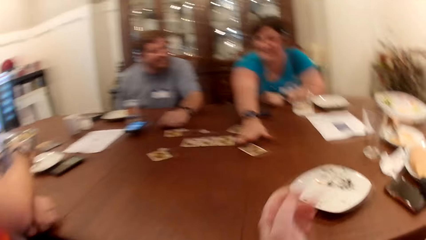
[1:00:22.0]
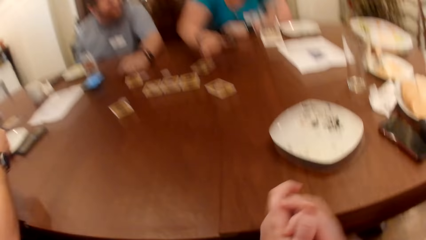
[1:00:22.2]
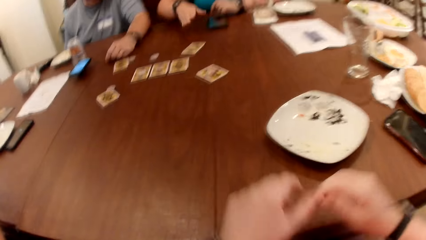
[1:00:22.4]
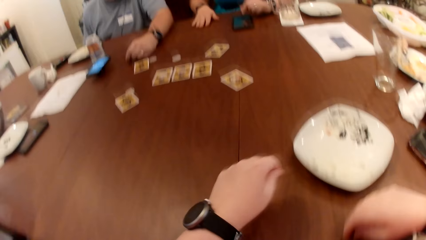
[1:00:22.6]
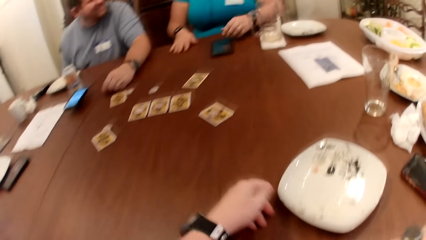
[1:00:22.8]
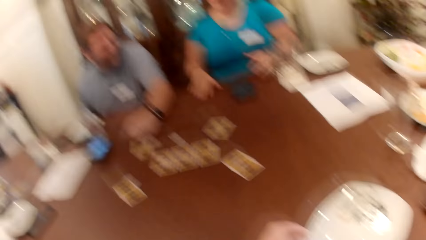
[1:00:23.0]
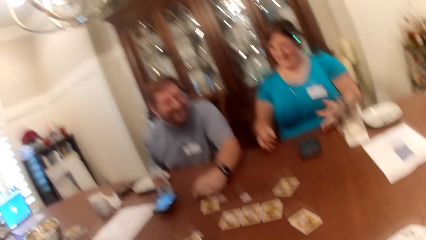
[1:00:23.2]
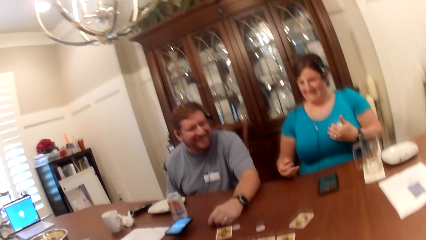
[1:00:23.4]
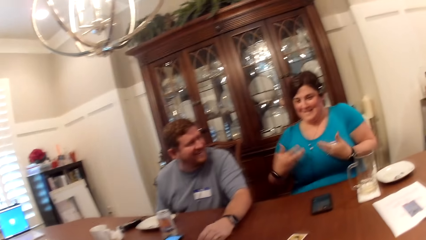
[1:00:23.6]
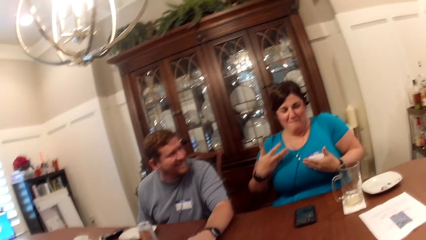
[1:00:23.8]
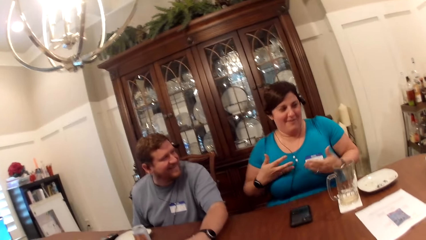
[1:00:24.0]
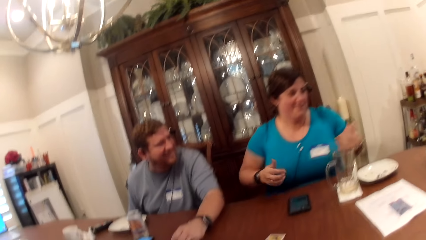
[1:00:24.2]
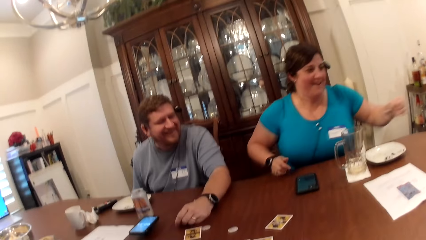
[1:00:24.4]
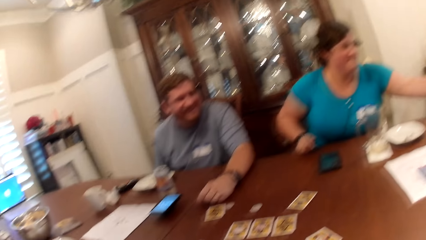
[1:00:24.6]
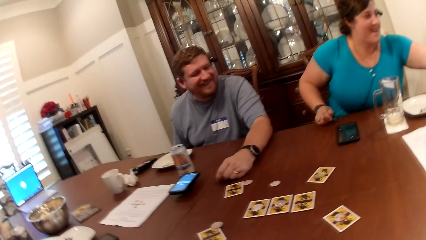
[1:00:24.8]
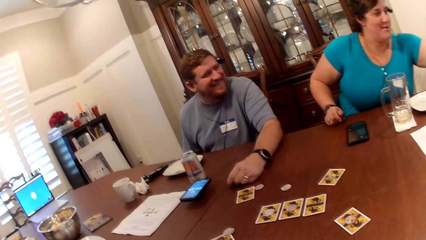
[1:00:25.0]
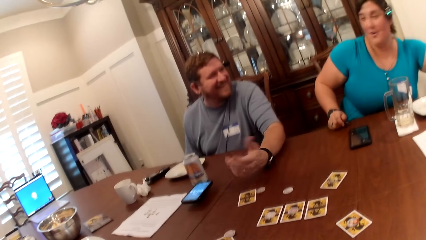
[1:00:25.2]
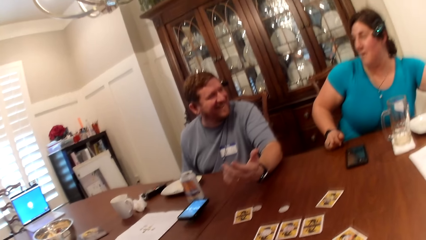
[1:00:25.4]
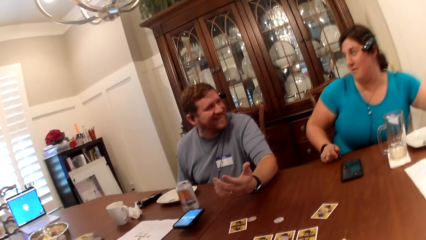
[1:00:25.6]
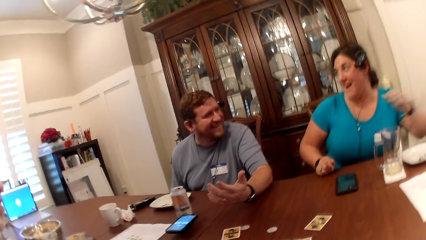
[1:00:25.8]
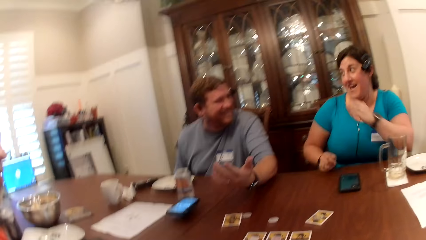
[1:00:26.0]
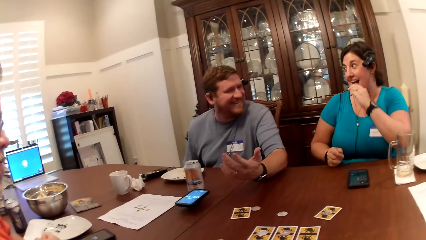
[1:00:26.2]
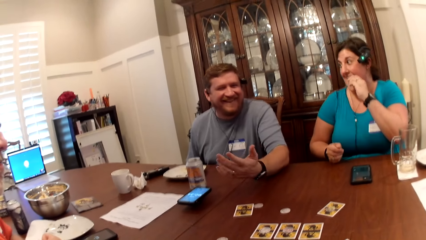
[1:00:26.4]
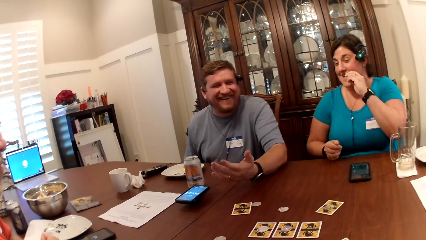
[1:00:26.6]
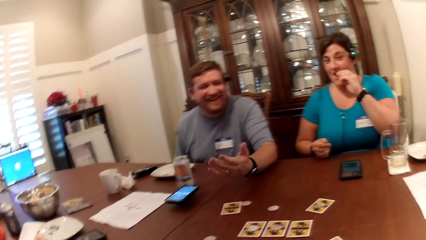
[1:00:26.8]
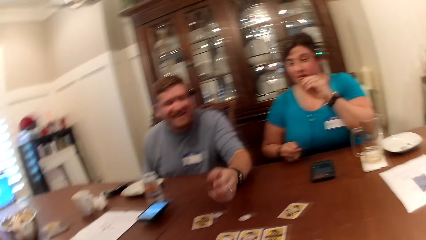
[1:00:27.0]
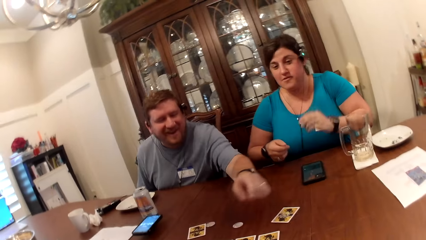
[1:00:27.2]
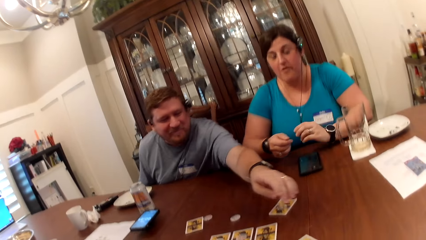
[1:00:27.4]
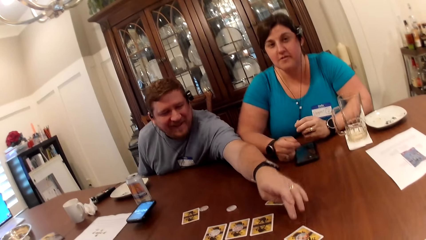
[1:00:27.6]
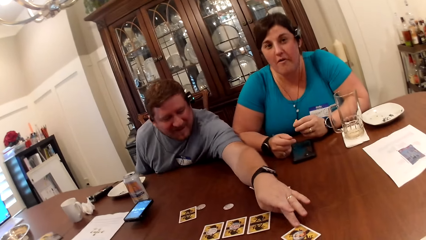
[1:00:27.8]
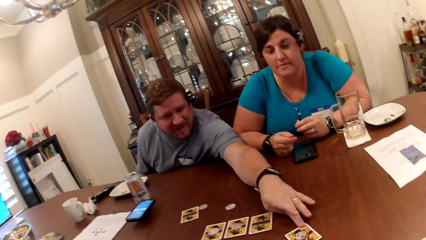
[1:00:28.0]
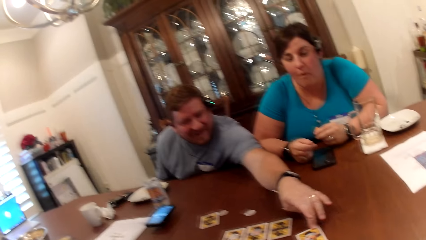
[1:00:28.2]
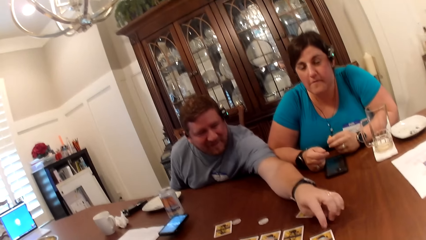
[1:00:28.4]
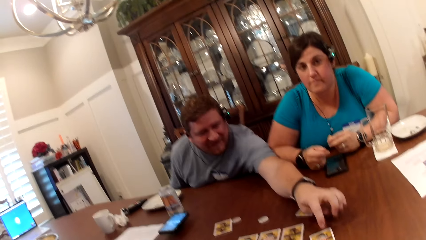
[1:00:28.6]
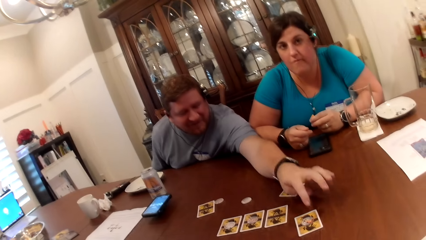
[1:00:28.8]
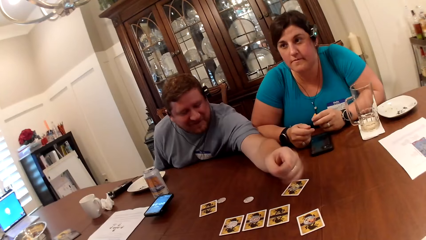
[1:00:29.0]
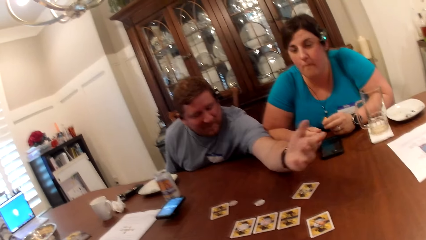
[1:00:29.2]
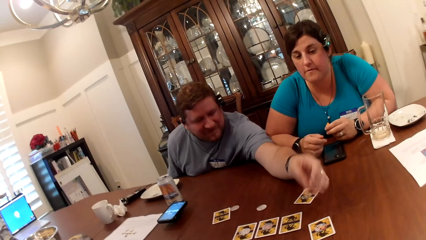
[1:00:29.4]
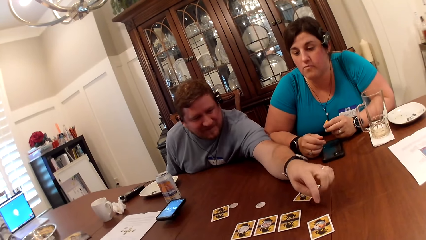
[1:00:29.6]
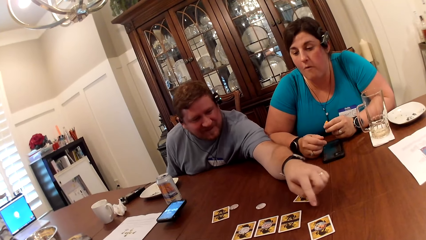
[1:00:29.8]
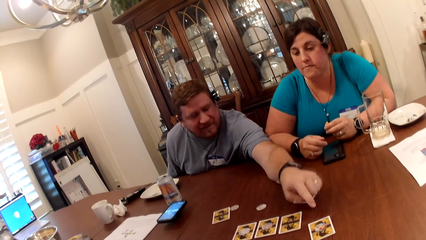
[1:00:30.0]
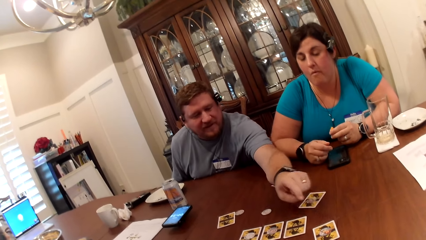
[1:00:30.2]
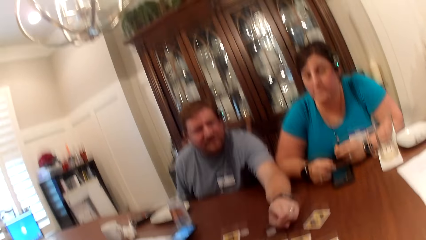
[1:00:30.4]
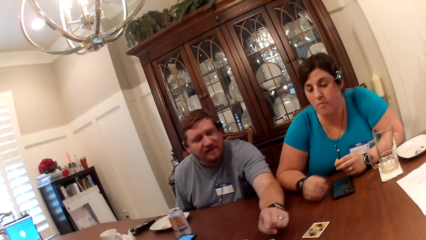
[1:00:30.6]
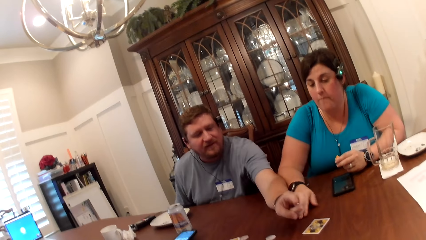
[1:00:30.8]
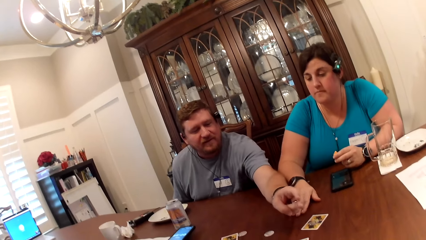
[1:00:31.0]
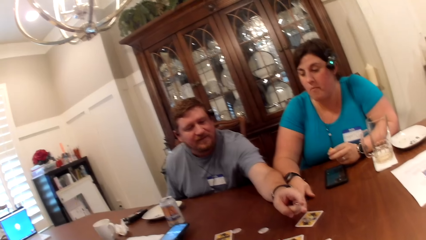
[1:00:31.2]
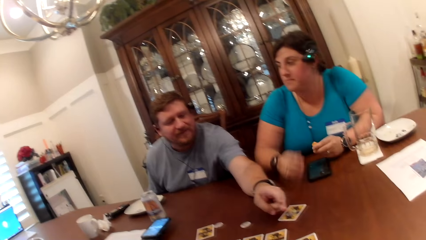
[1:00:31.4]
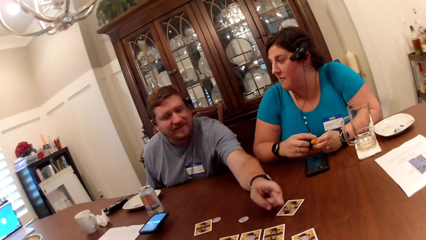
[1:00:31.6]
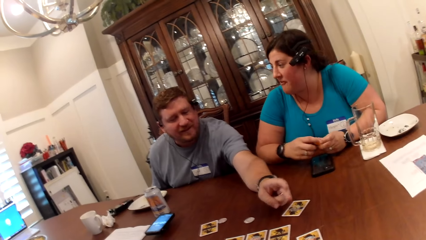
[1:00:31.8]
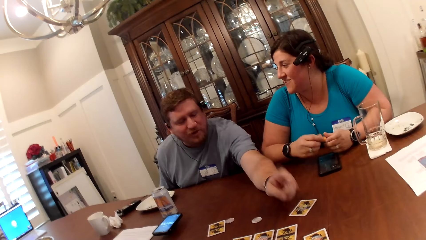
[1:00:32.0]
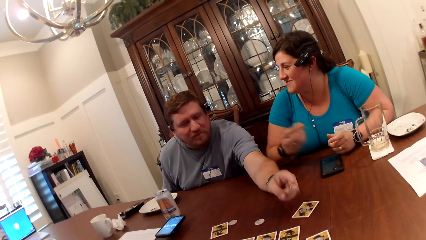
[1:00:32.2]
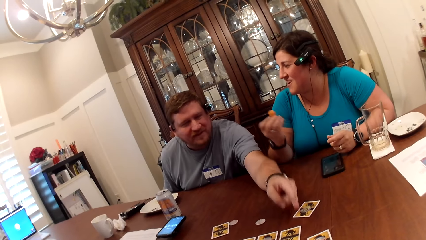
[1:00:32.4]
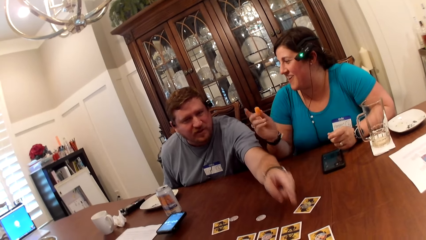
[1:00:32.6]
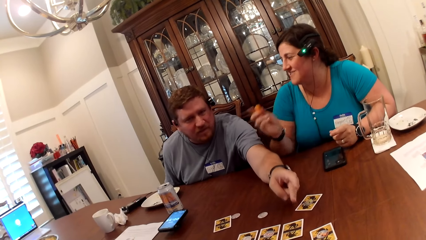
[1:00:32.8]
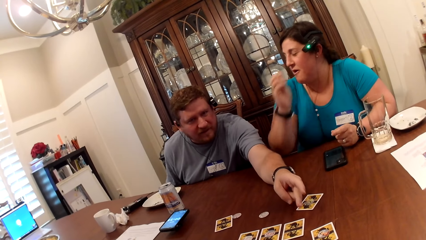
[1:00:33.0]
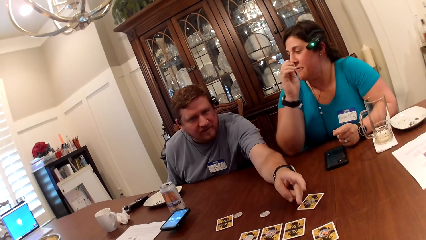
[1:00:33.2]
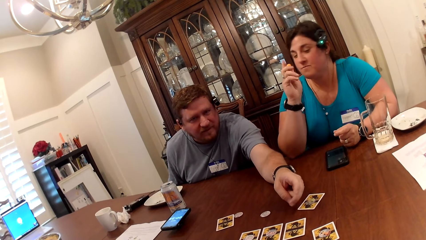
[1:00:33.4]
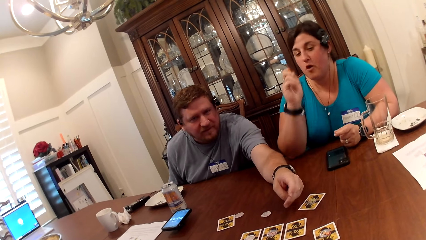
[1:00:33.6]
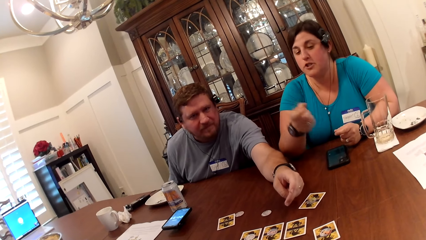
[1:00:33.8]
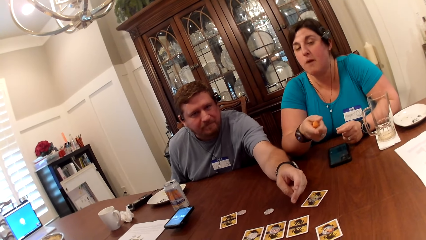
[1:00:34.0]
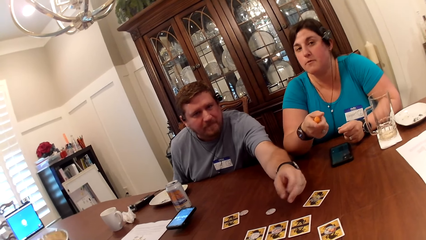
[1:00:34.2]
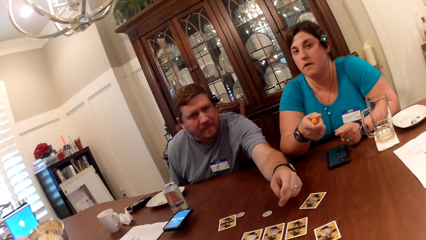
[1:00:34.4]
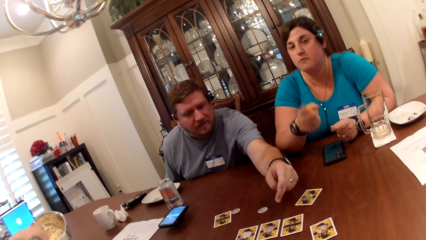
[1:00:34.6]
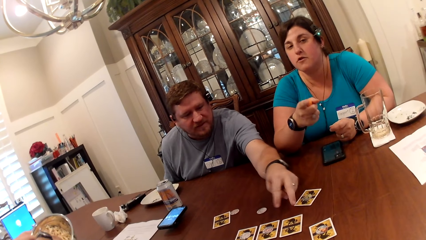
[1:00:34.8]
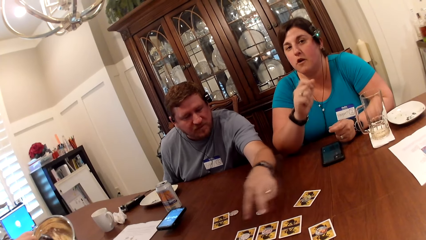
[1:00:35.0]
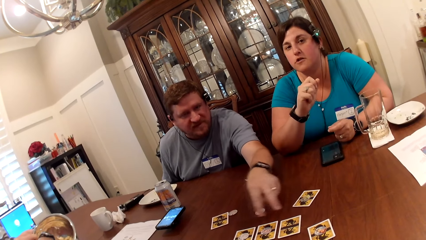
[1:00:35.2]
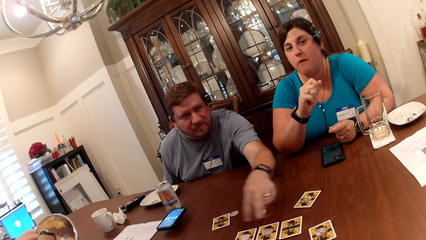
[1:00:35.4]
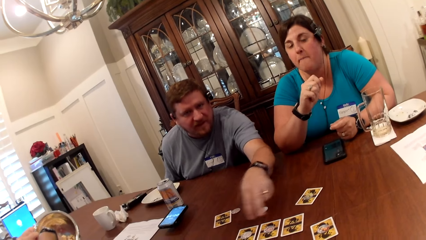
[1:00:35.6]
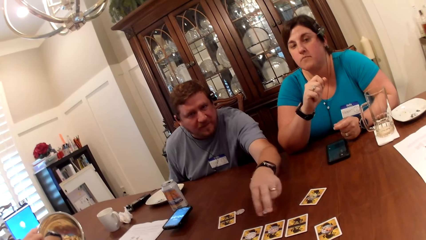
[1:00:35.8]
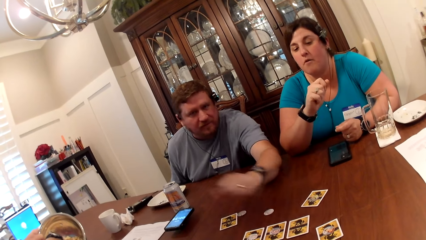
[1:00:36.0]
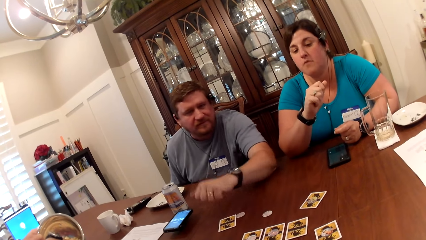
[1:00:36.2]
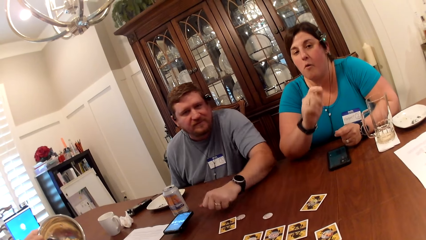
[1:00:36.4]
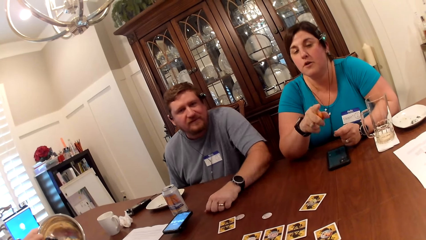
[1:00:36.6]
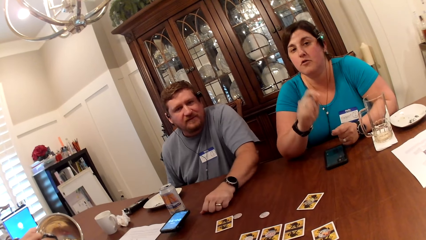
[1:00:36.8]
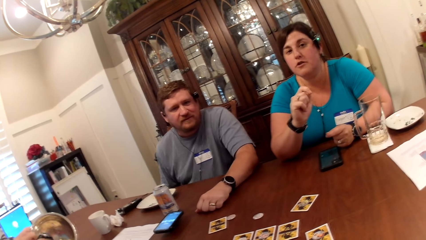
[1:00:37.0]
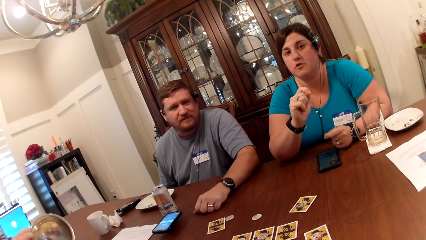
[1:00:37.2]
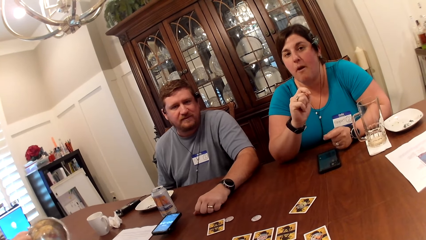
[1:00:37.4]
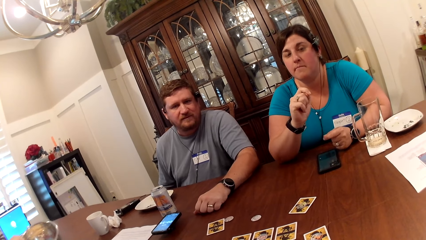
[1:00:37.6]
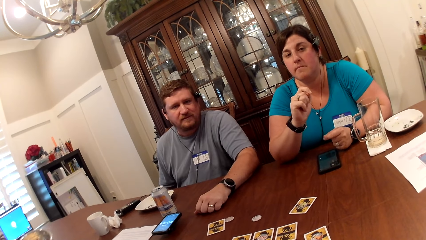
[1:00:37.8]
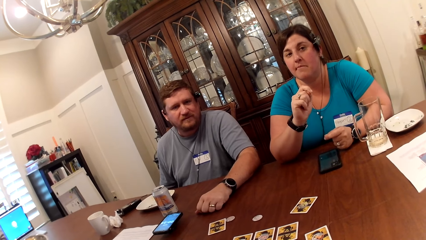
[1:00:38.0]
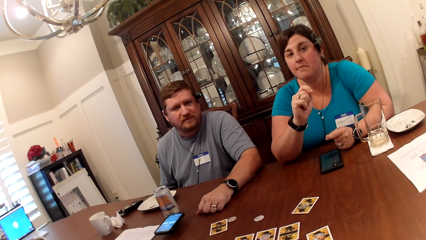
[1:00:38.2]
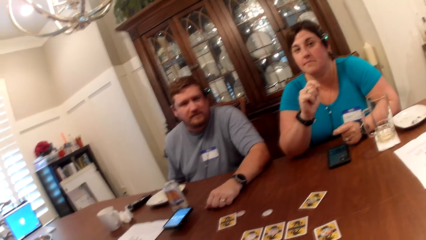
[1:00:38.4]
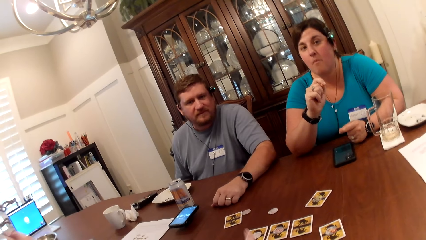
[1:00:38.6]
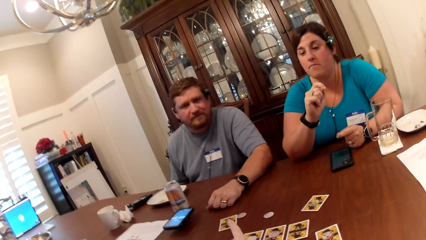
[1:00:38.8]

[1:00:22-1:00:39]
A woman picks up a piece of carrot from the table with her left hand. The woman eats the carrot in her left hand. A man makes a gesture. The man moves a card on the table with his left hand. The man makes a gesture again.
